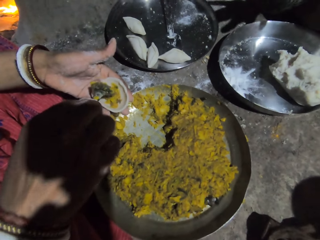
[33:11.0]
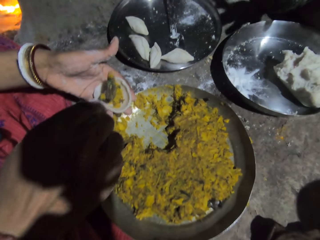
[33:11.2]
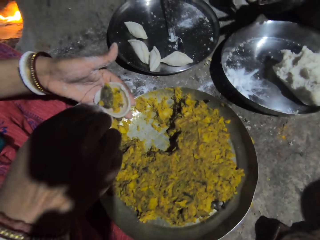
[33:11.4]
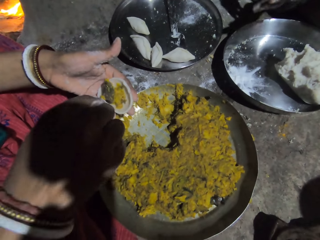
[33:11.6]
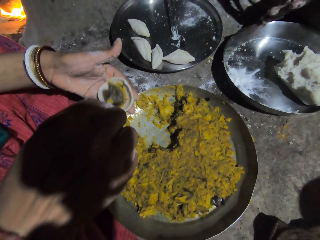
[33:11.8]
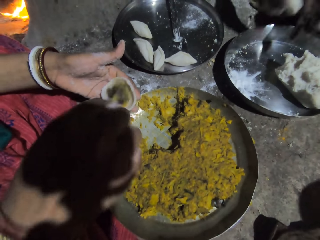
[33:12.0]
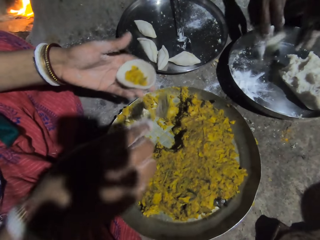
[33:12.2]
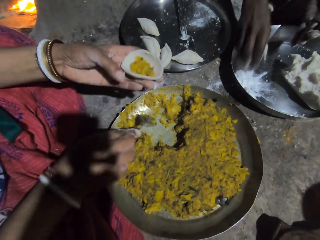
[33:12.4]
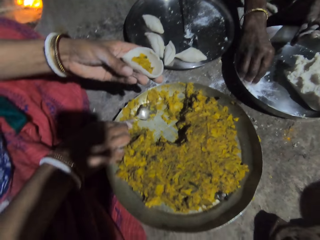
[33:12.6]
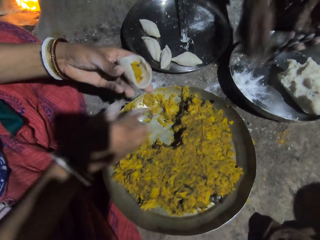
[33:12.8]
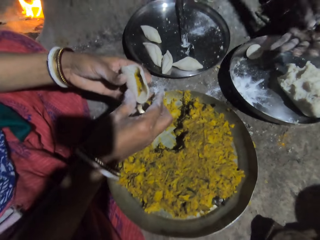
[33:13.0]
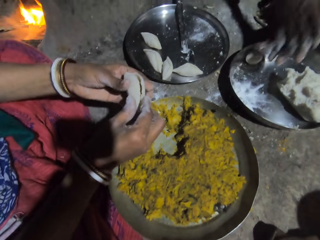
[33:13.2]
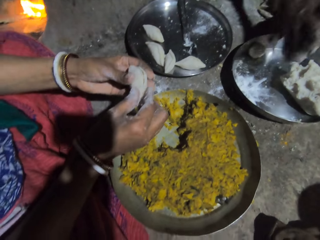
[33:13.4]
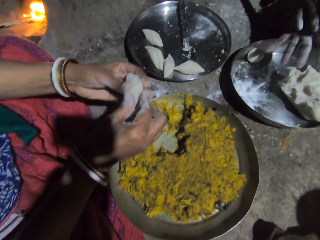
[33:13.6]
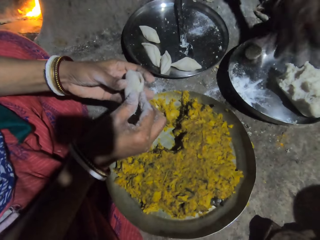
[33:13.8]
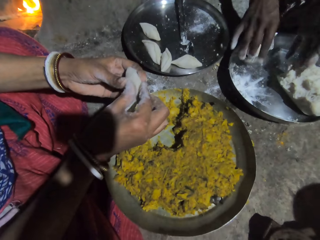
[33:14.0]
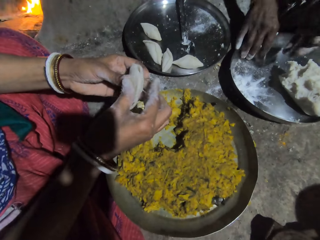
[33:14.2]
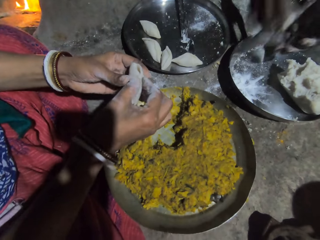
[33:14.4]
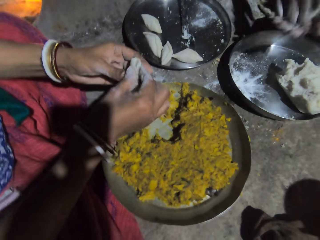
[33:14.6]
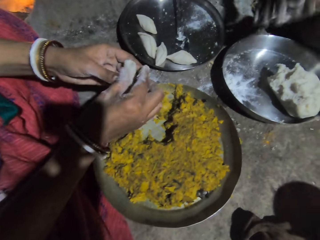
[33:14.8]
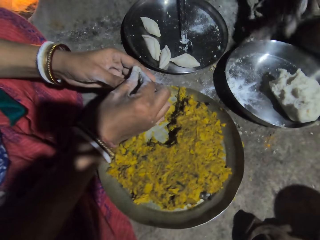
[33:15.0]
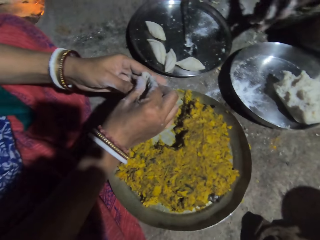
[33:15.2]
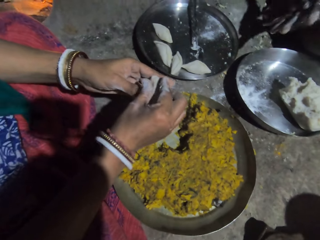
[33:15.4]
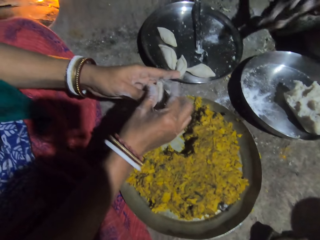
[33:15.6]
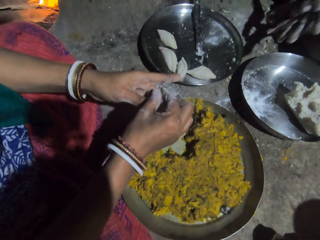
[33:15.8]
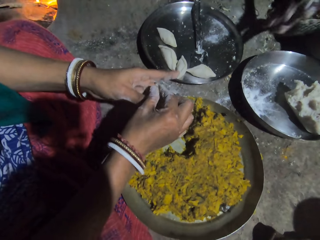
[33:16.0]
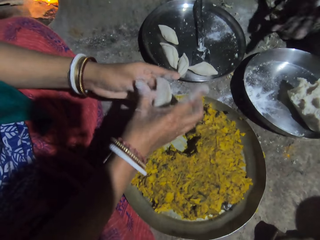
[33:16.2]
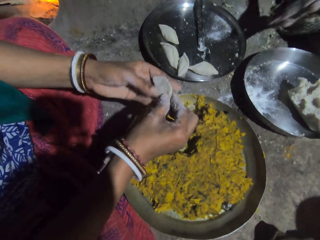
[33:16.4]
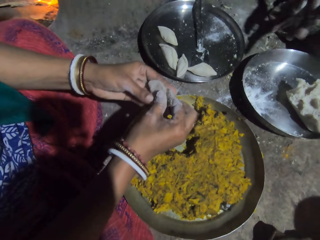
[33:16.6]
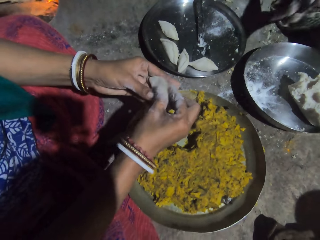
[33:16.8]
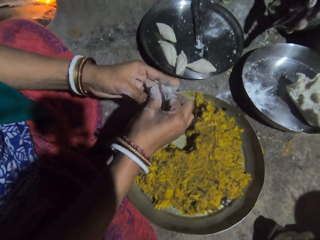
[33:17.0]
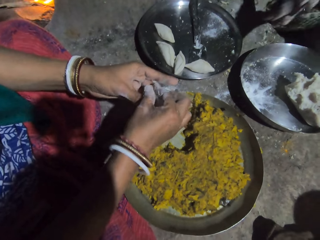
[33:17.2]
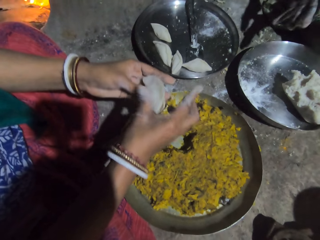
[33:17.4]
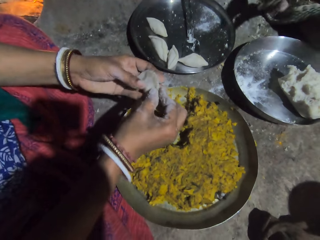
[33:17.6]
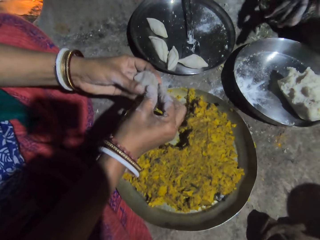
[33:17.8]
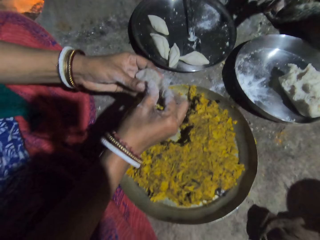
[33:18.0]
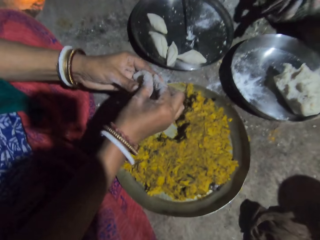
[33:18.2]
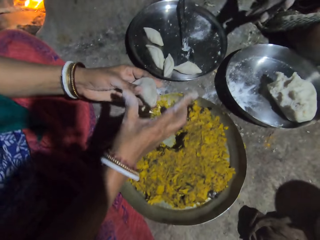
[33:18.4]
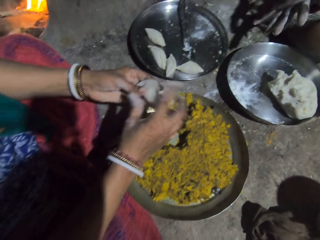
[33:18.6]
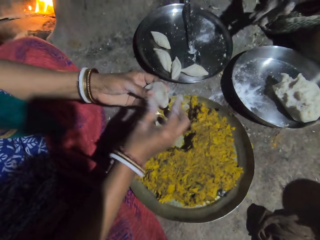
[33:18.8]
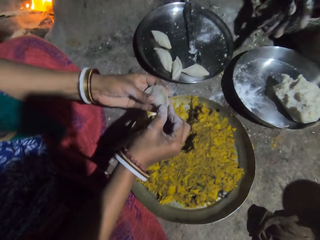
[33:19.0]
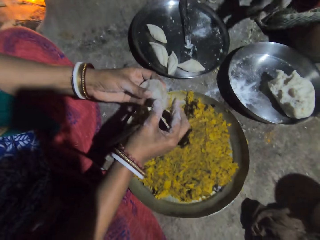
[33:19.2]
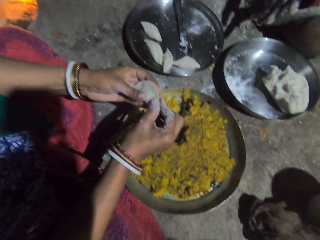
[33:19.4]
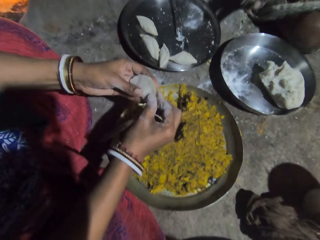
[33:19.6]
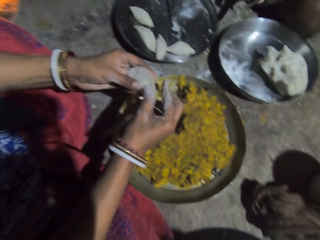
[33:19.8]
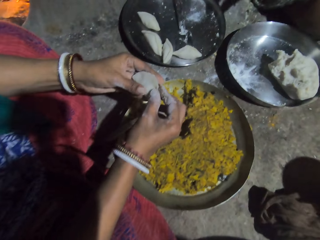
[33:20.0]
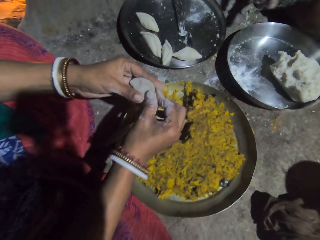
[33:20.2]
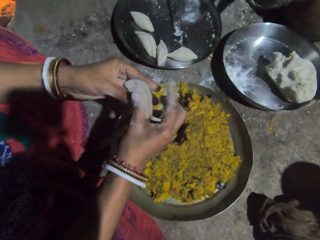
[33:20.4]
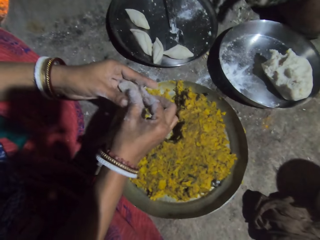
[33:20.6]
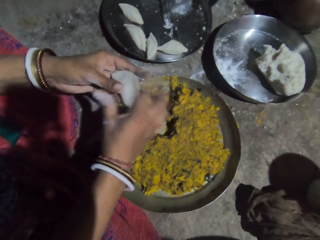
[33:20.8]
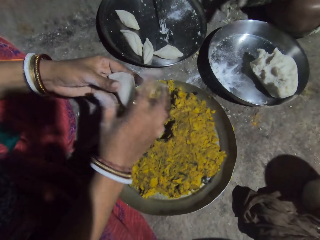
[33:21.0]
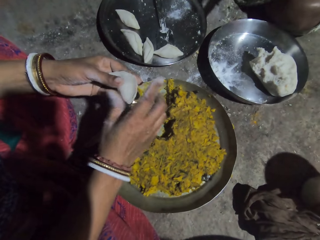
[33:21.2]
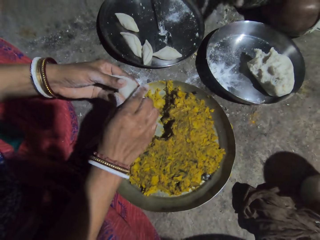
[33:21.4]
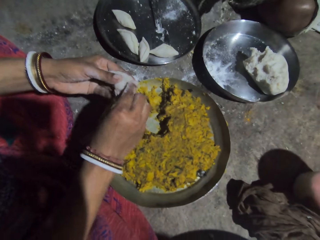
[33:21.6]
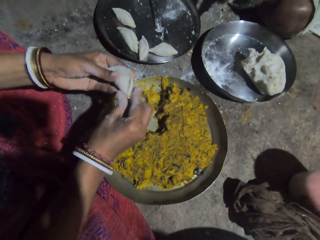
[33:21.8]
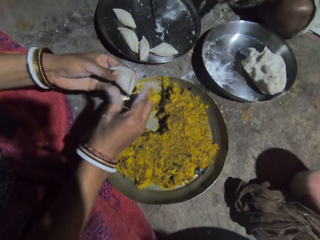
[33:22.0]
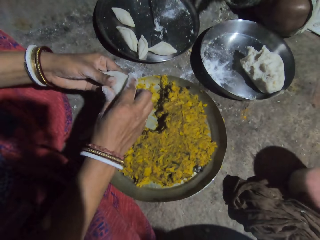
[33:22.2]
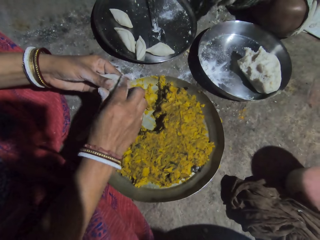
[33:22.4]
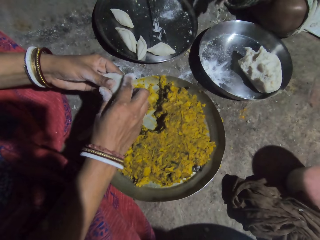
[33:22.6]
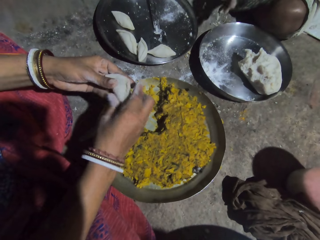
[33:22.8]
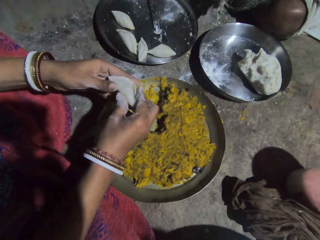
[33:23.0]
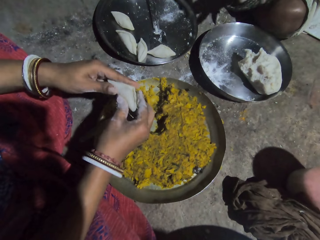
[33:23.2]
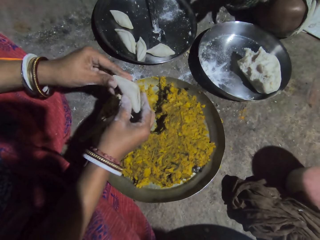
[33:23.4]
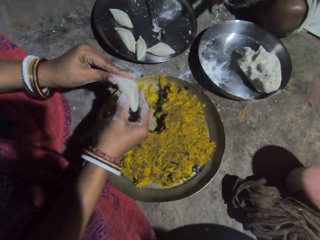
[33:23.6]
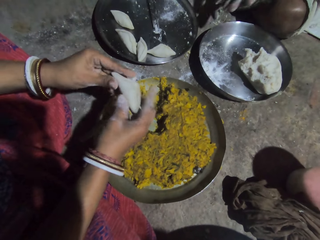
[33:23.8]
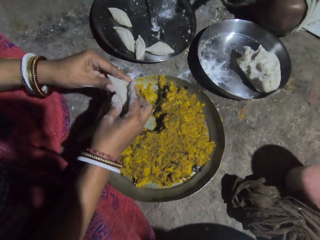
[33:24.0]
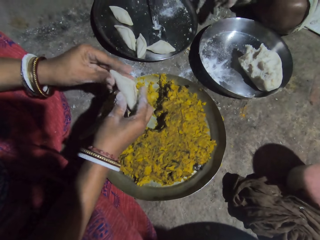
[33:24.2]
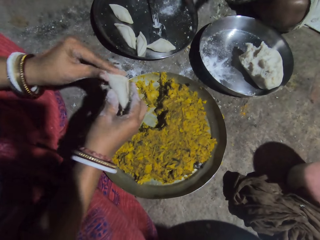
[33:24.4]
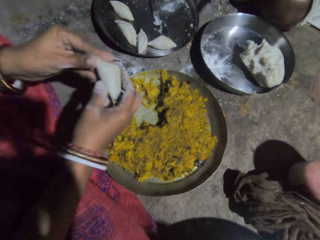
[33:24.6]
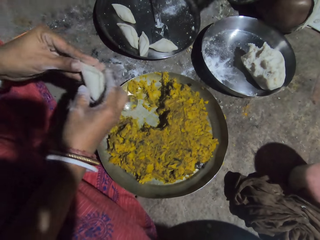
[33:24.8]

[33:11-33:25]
The camera wearer puts the spoon down. They roll the dough with the hand. They close the dough. They interact with a lady. They close the dough.

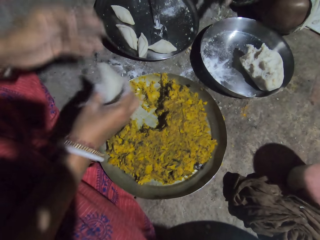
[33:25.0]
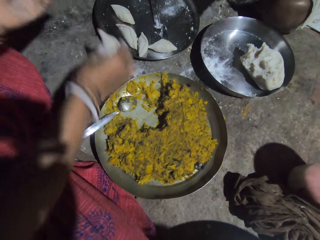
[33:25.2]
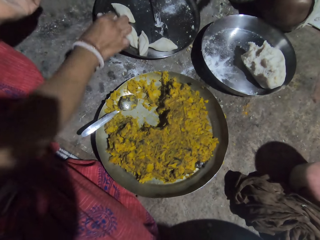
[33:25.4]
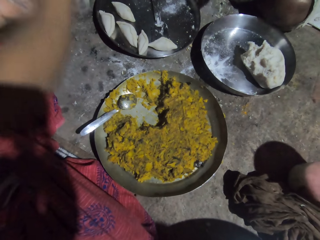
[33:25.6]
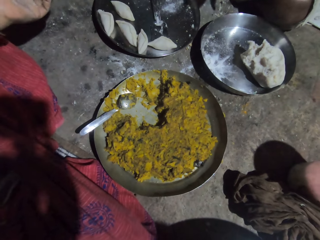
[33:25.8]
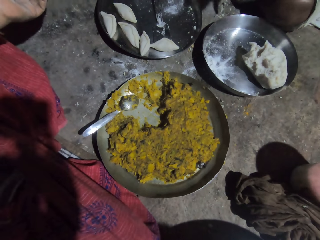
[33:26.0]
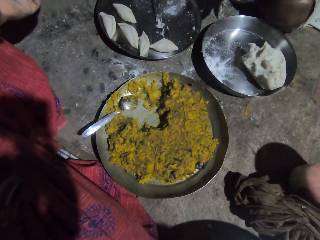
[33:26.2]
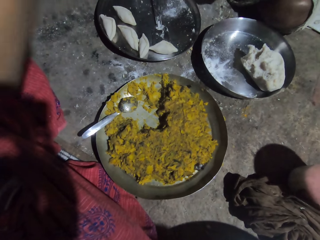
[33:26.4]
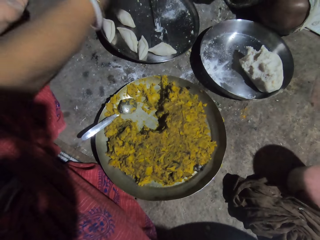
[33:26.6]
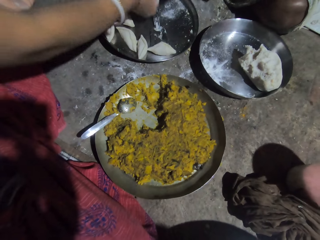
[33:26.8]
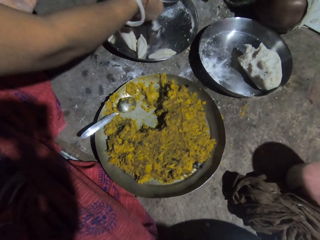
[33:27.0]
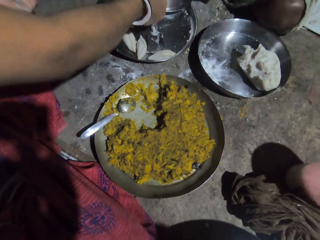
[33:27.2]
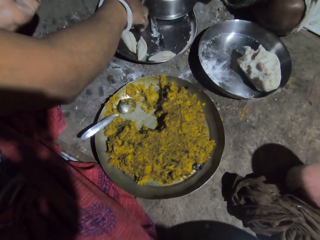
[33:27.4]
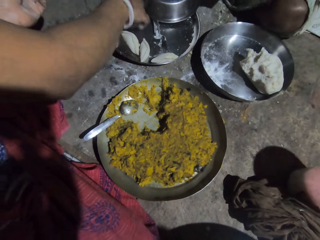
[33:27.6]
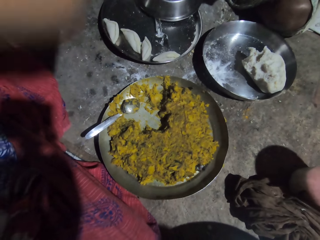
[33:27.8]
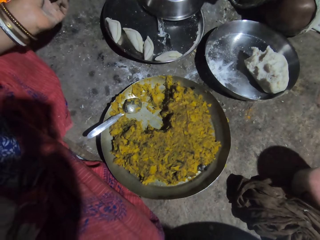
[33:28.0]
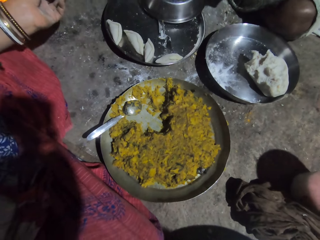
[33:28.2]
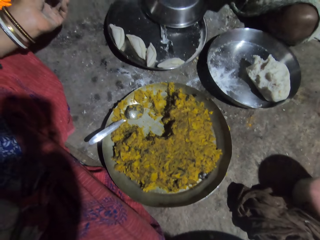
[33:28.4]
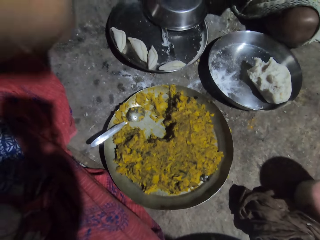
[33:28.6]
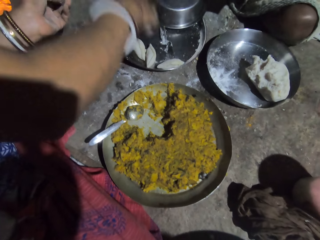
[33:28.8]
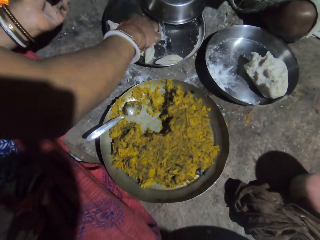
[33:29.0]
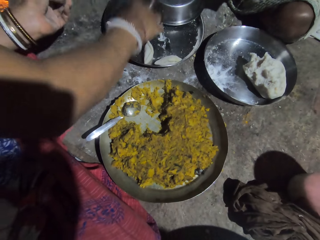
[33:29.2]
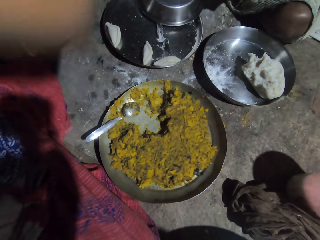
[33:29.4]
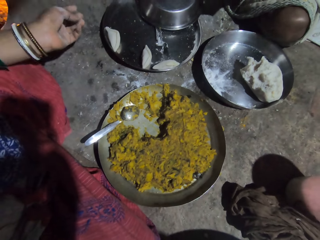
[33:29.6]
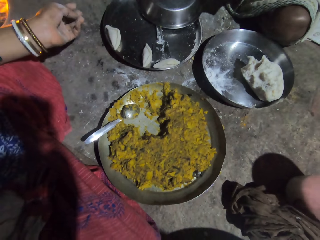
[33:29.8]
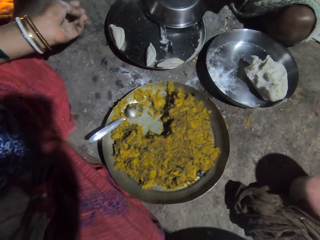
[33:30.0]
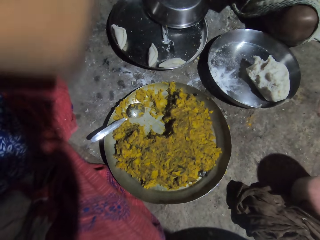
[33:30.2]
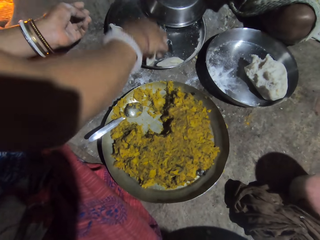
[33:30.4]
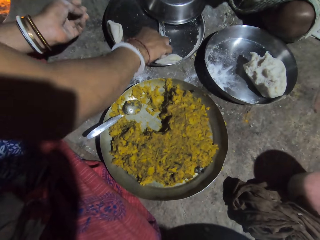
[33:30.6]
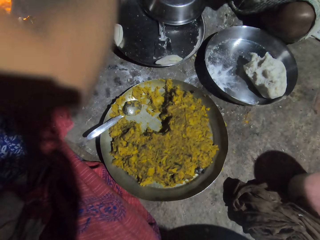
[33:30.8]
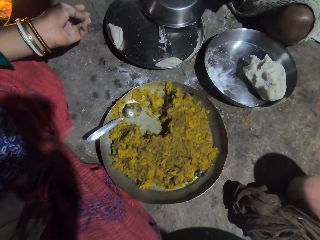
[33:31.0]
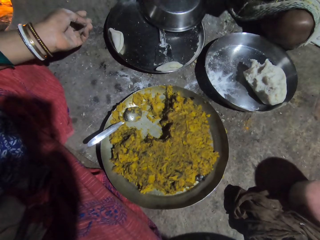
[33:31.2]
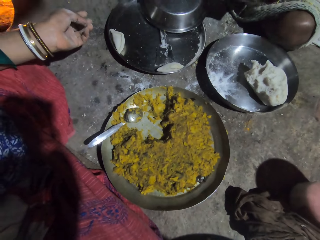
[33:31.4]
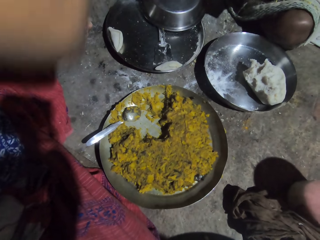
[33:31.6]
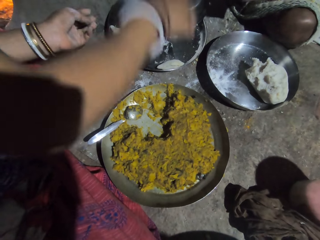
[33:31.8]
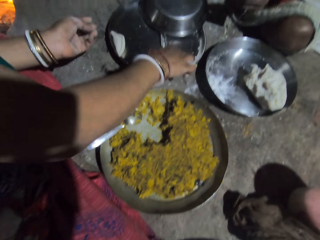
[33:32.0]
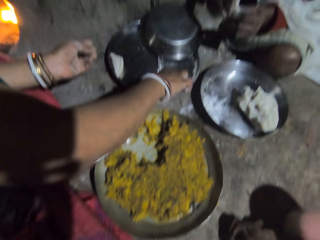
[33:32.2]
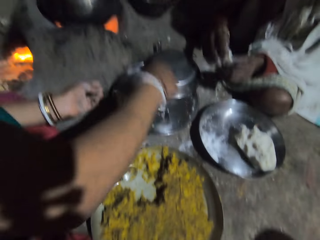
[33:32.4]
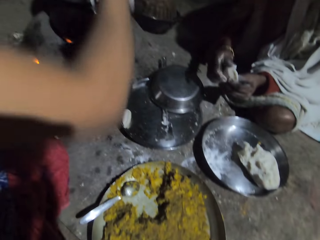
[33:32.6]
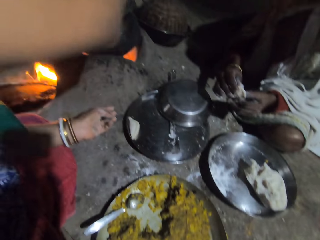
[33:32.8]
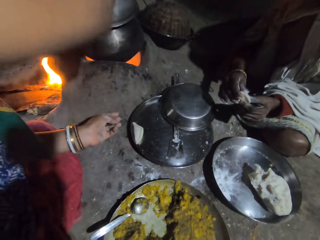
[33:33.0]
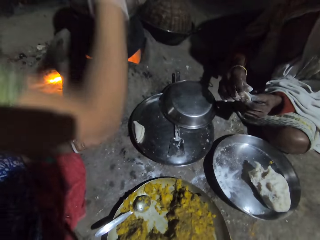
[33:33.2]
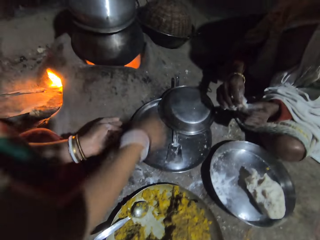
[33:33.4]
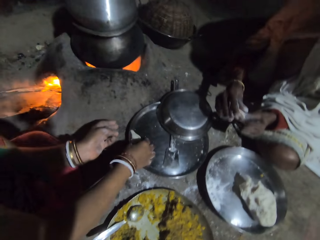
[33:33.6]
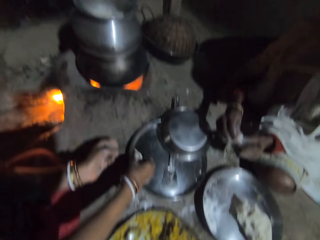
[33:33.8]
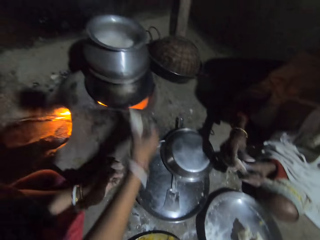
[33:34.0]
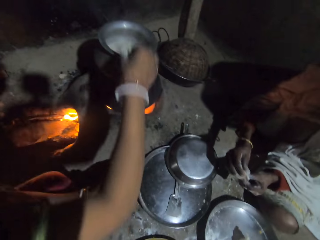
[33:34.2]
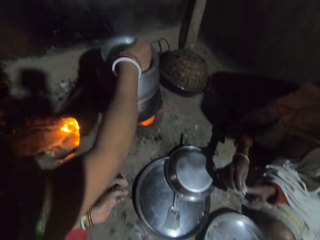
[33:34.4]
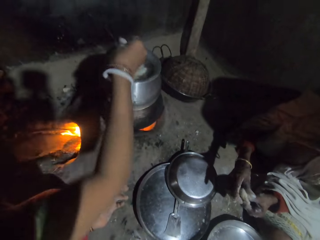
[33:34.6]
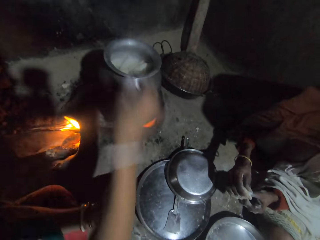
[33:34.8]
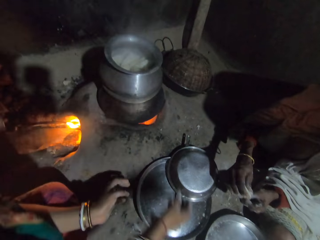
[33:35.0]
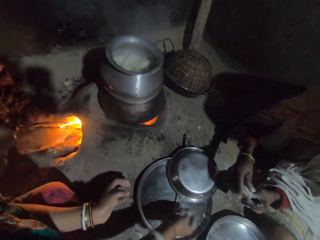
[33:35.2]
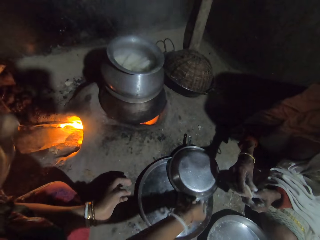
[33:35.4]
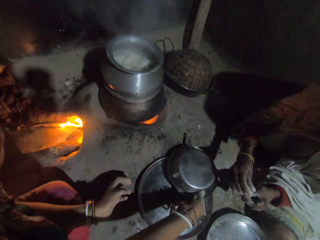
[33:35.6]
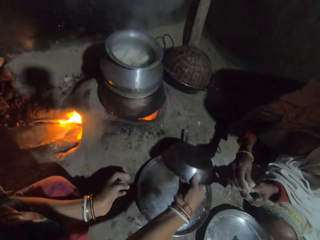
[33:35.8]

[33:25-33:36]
The camera wearer puts the made dough in the plate. They interact with a lady. They put the made dough in the pot. They interact with the lady. They put the made dough in the pot.
